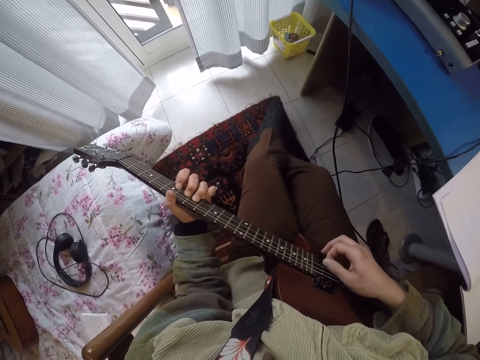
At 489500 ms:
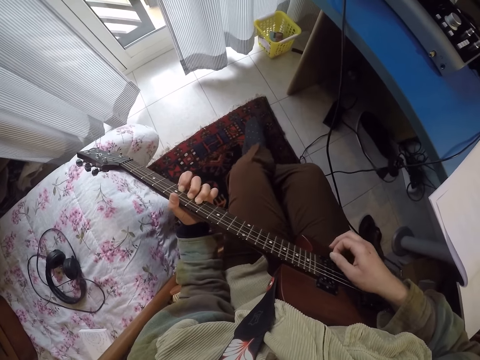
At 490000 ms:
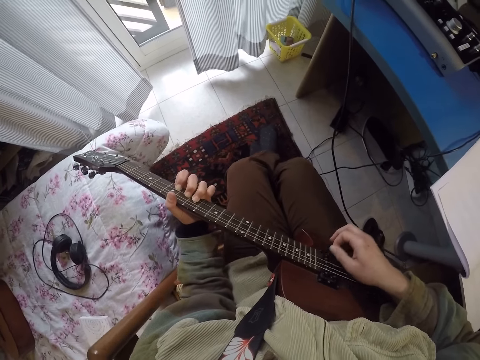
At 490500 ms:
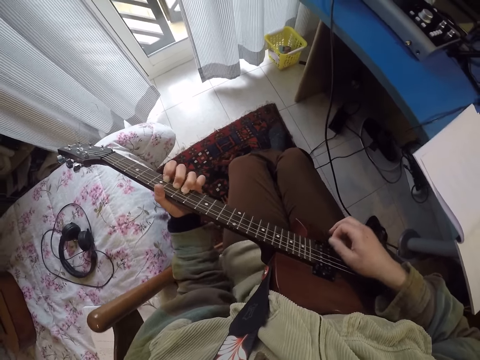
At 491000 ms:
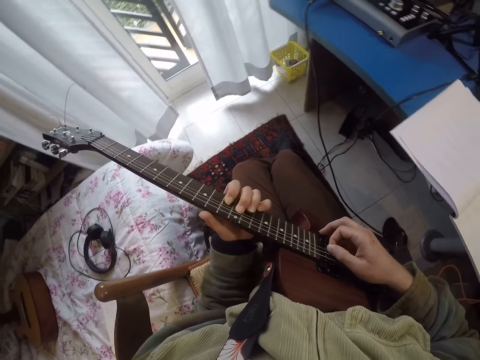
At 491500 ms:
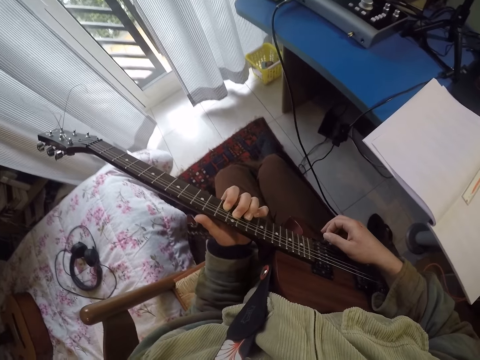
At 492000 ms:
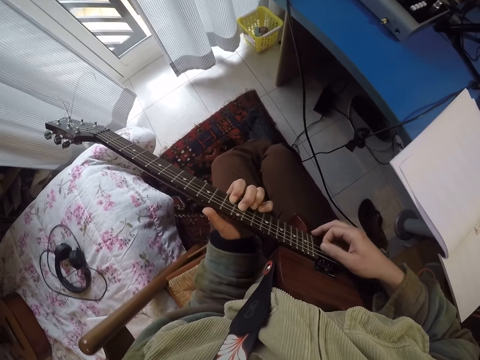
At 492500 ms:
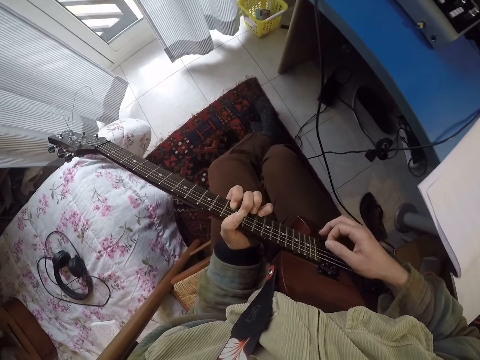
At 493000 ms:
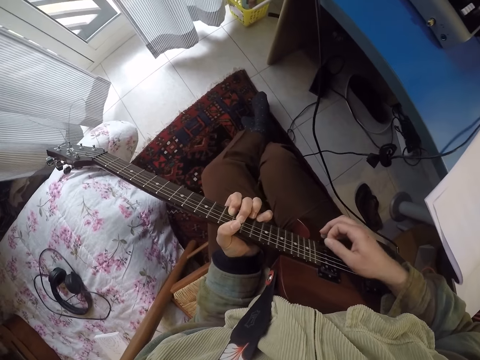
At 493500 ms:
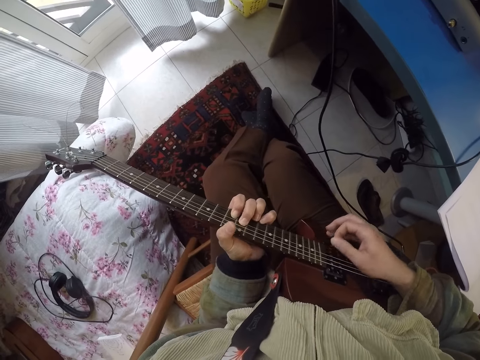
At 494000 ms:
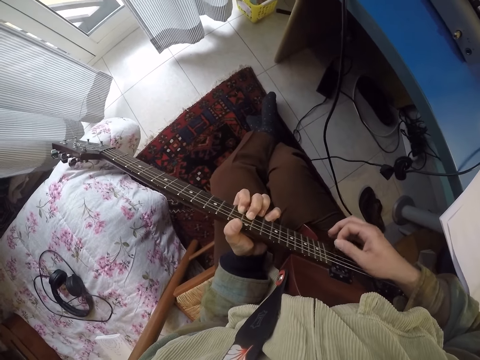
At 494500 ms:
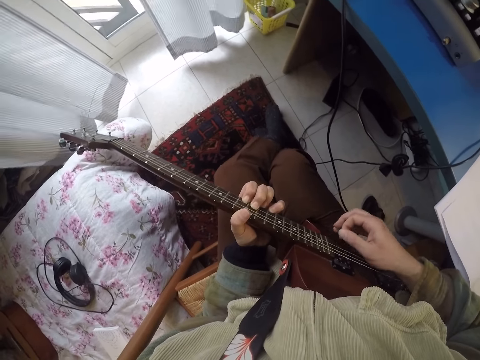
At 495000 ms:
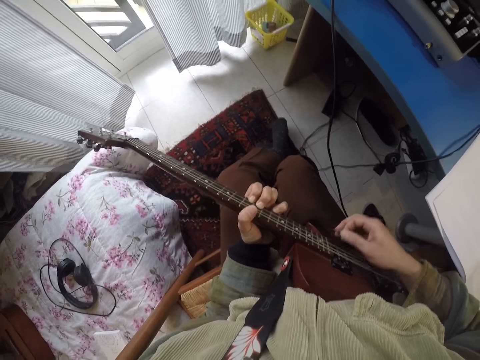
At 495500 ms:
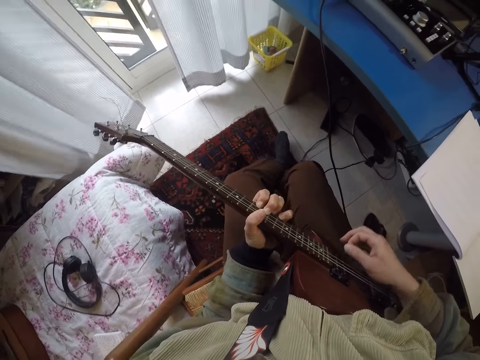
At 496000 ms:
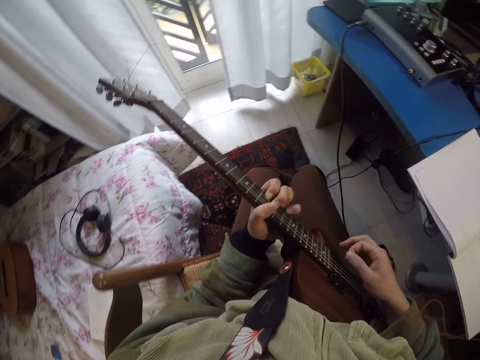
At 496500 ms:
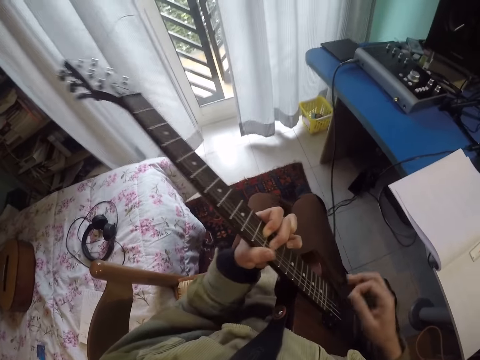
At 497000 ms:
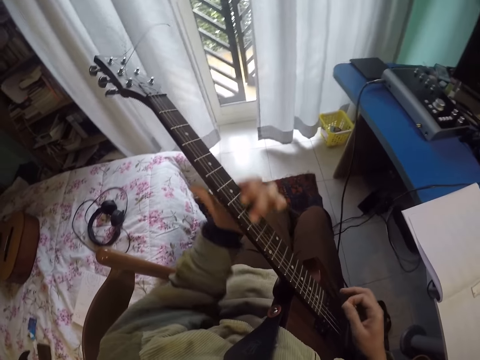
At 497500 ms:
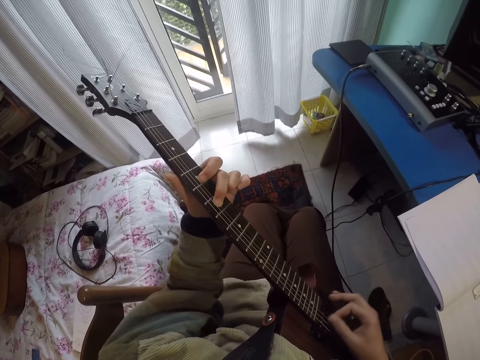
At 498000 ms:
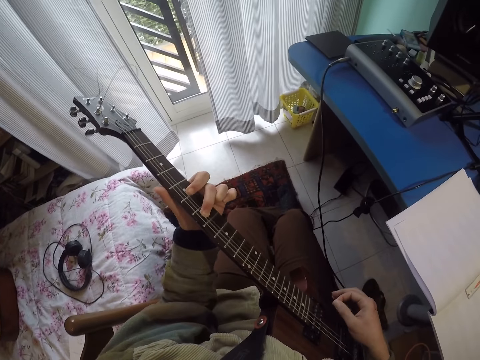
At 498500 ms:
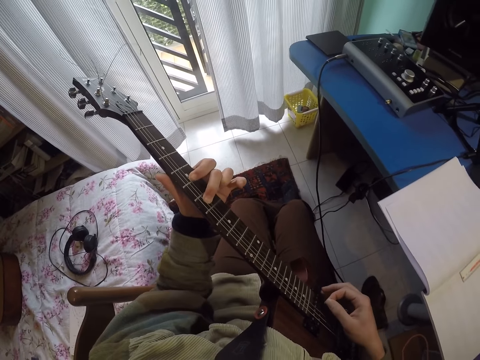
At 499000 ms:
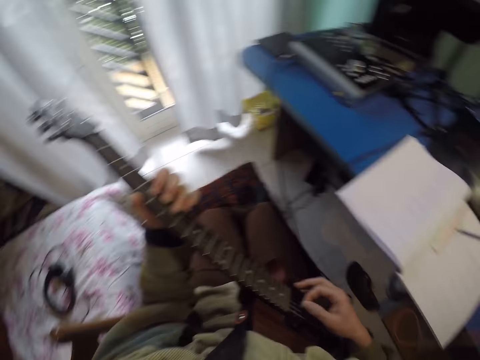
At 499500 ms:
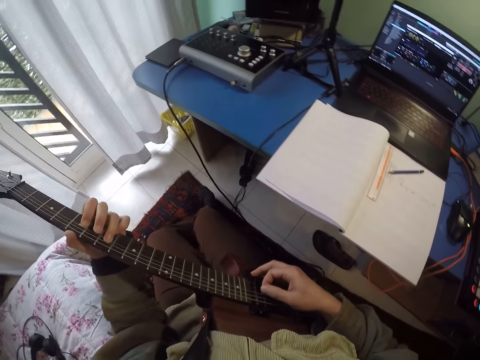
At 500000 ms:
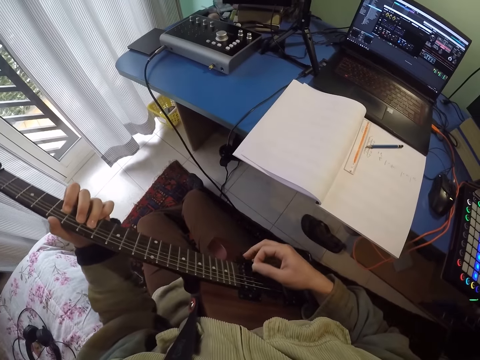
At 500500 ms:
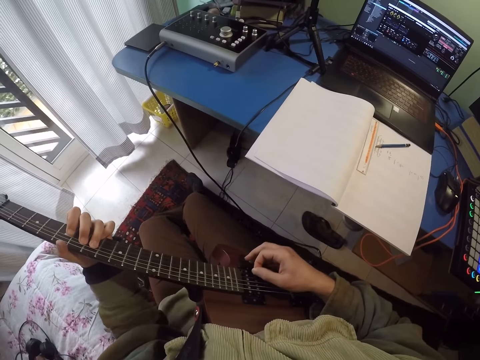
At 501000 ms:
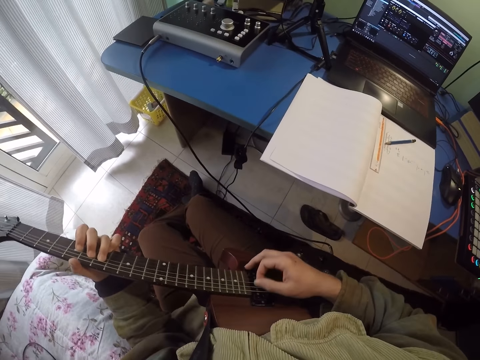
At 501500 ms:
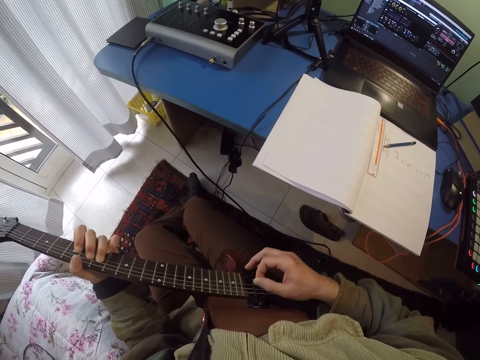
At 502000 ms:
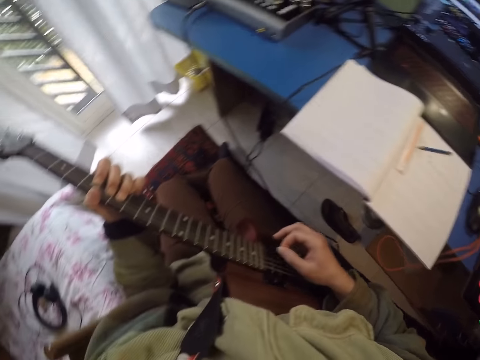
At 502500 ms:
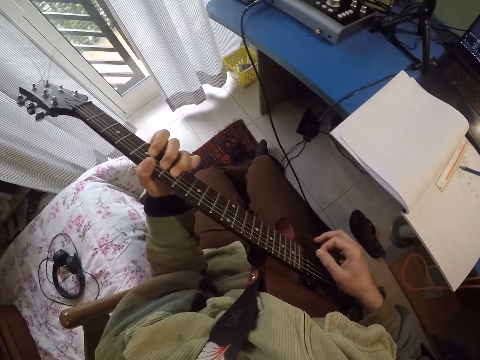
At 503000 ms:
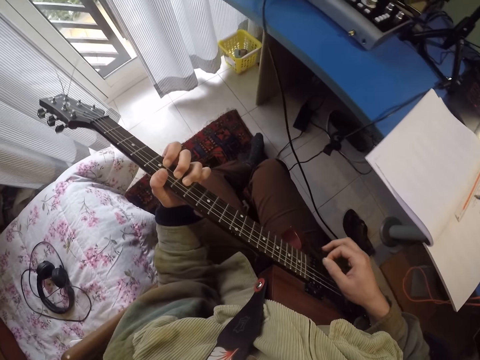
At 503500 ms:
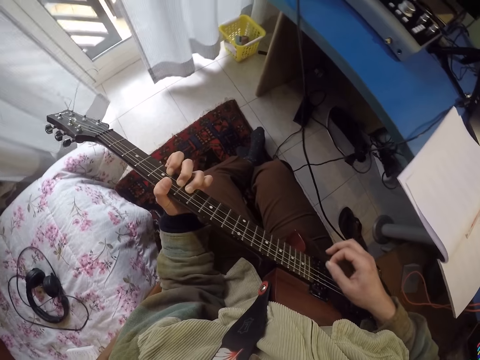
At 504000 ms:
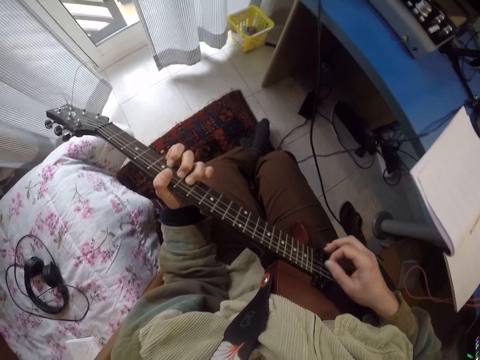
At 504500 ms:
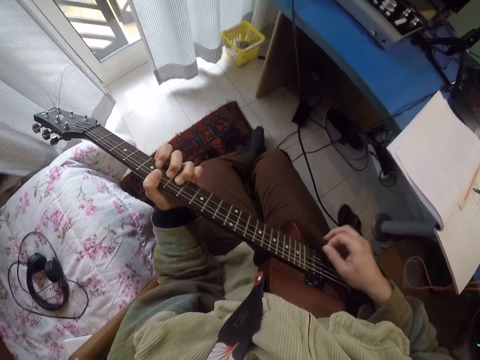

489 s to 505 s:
The camera wearer moves his feet on the floor. He plays a guitar. He adjusts the guitar on his lap. He plays the guitar.

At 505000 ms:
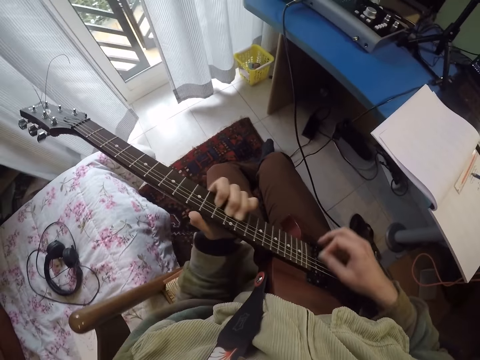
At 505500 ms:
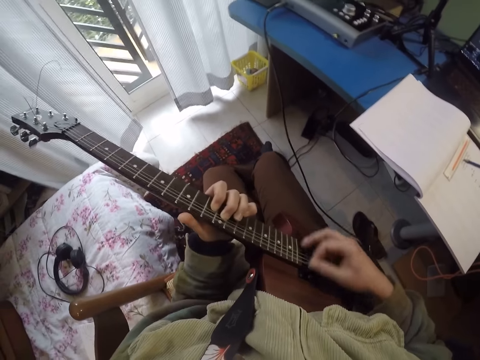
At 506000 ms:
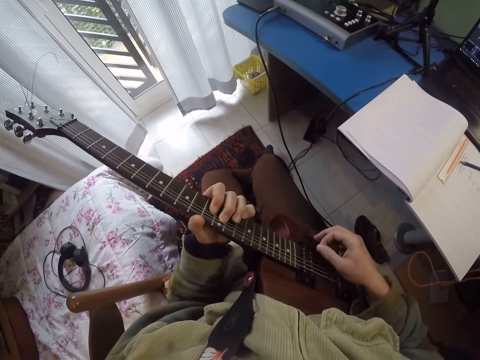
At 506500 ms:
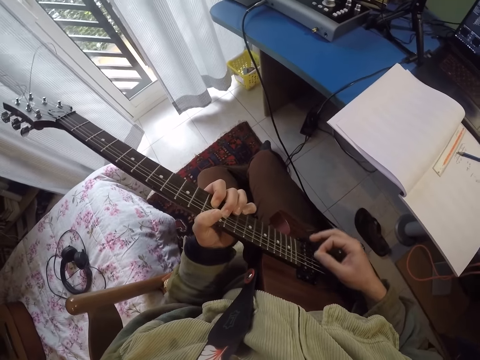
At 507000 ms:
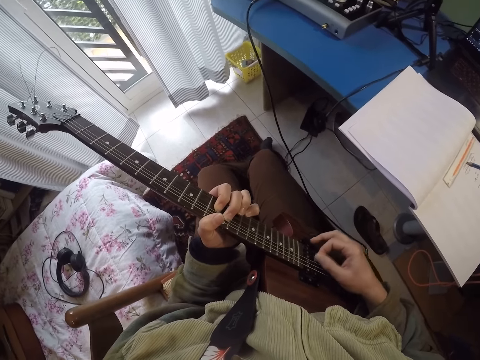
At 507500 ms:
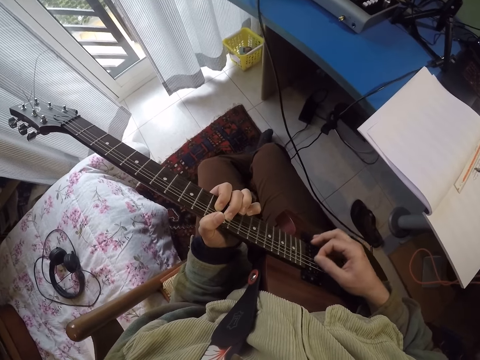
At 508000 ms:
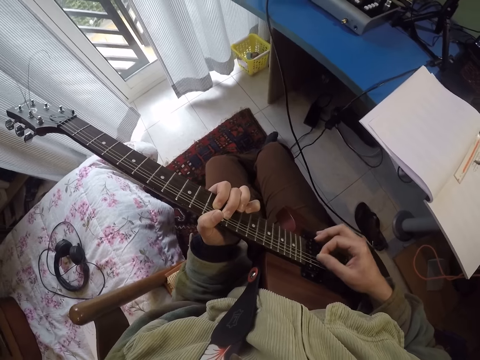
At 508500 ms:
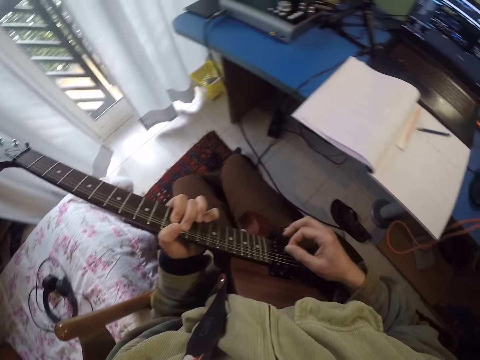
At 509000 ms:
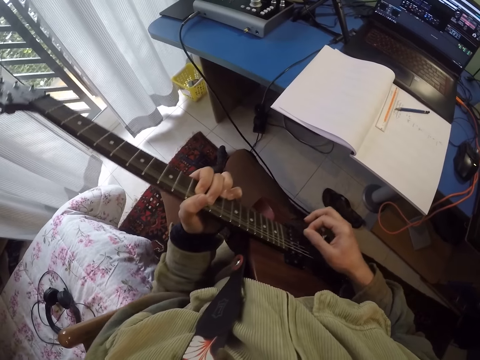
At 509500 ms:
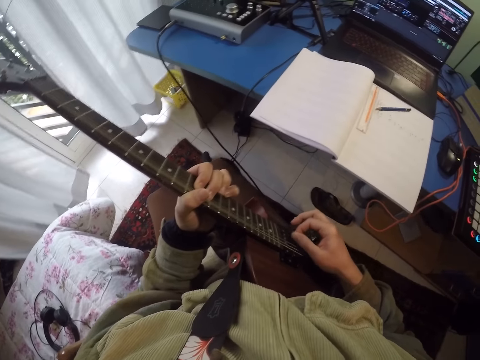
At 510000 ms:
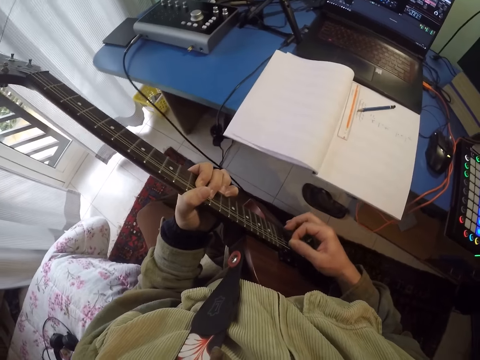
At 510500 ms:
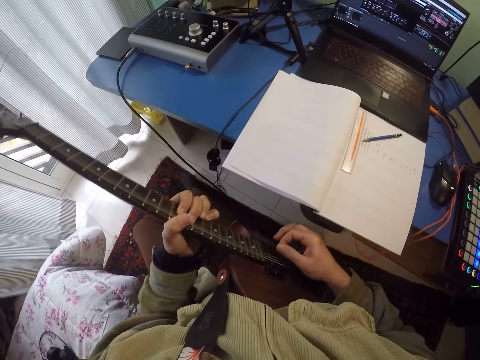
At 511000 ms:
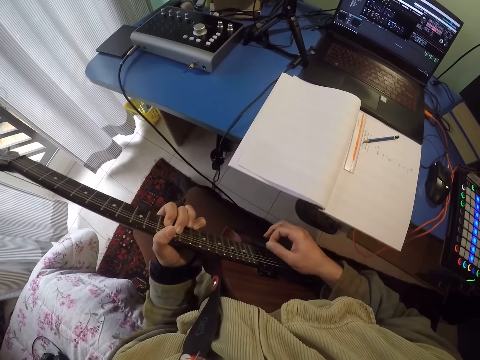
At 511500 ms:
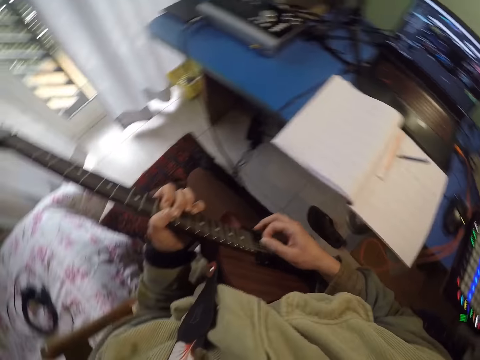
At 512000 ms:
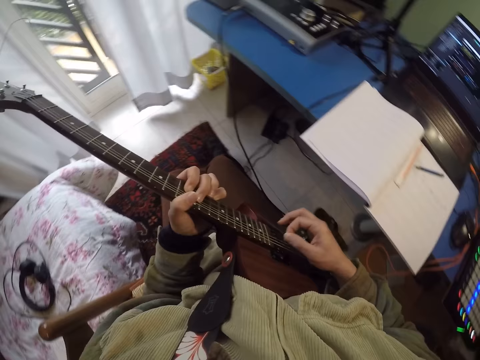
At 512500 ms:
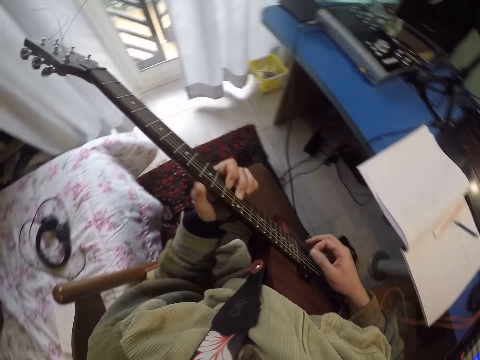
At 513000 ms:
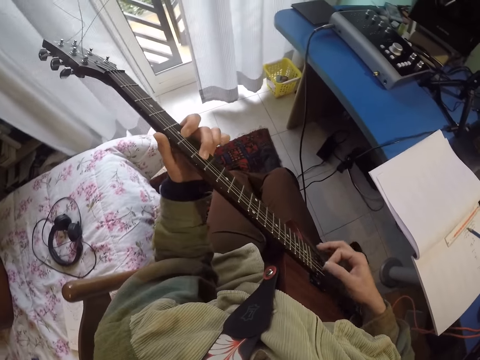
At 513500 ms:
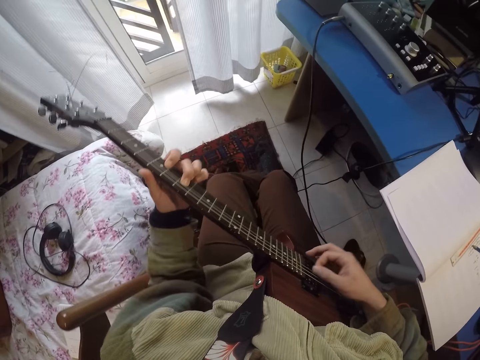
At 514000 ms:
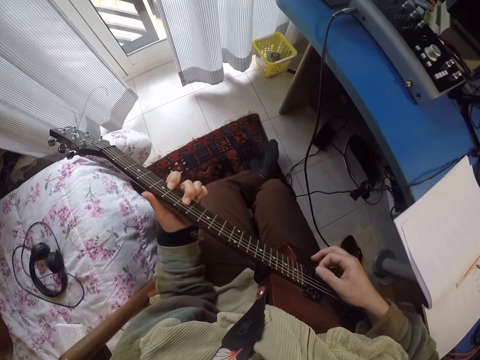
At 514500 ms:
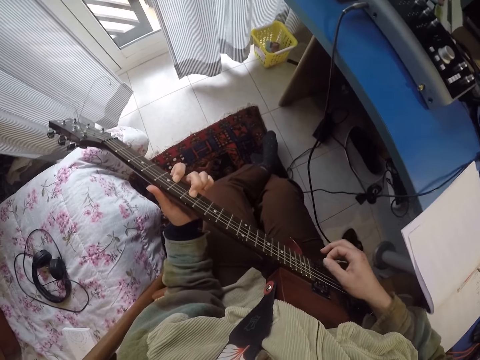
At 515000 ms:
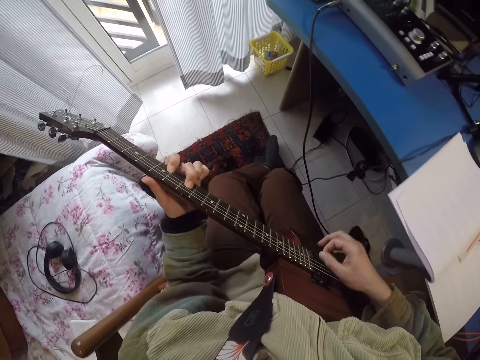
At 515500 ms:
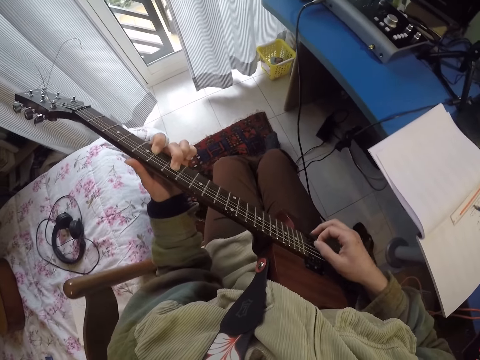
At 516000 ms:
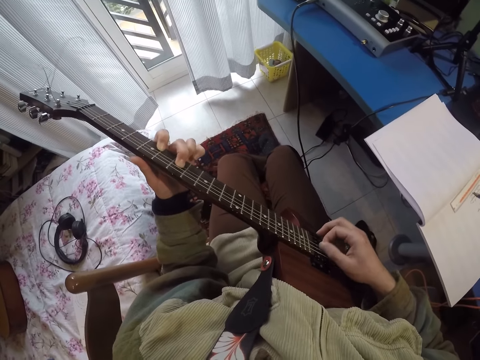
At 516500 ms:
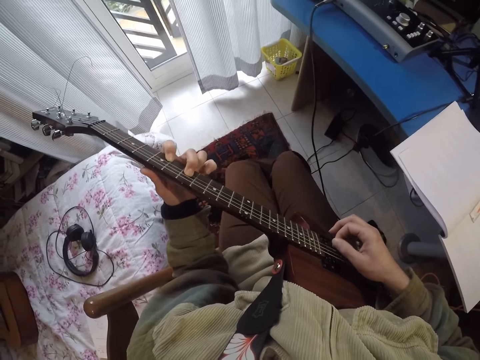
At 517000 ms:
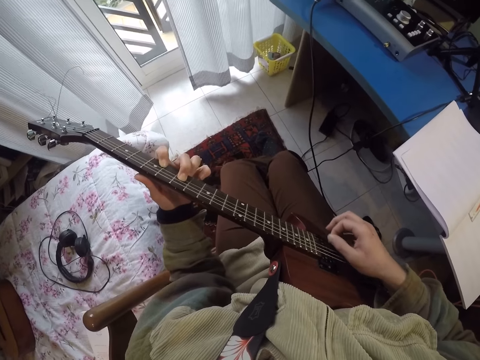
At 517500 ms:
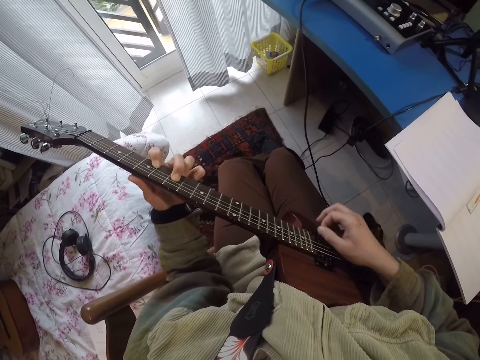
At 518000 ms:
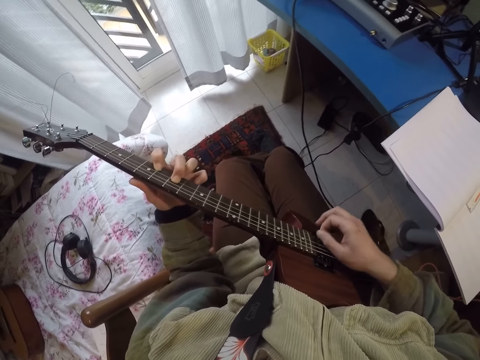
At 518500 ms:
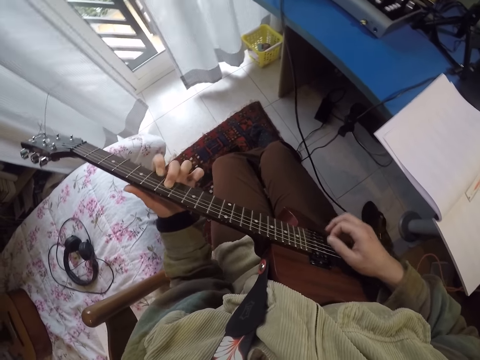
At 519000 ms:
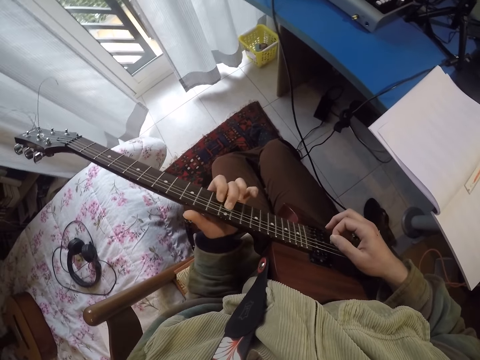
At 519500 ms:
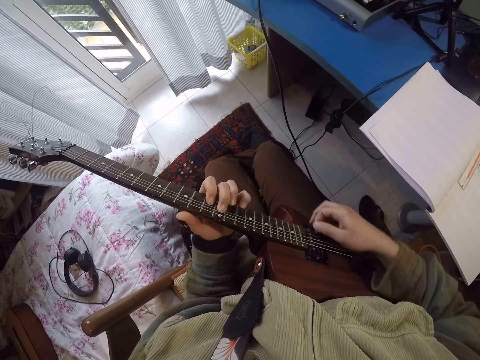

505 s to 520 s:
The camera wearer looks around a room. They play a guitar.
